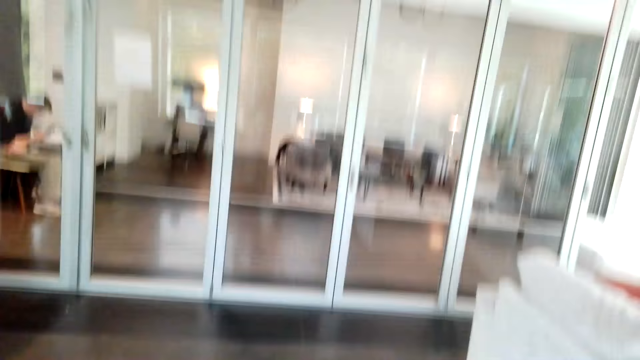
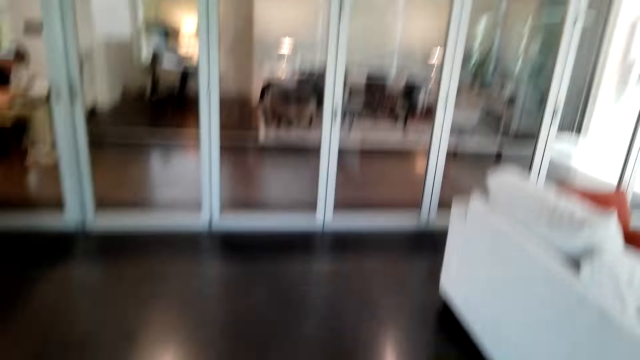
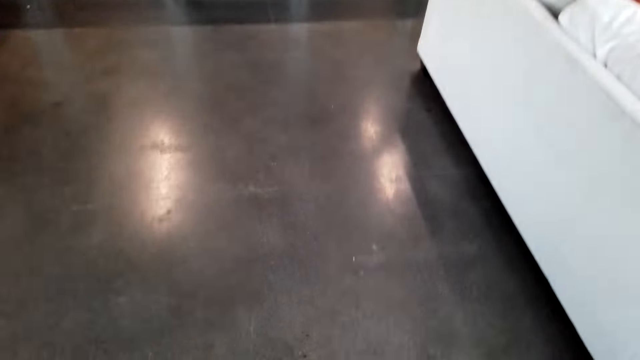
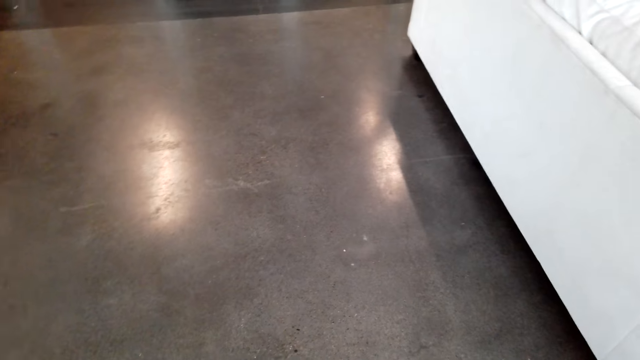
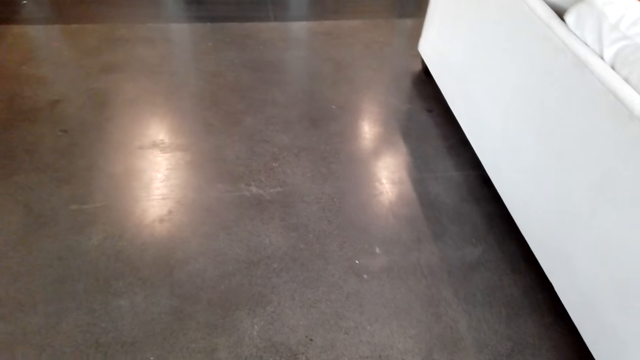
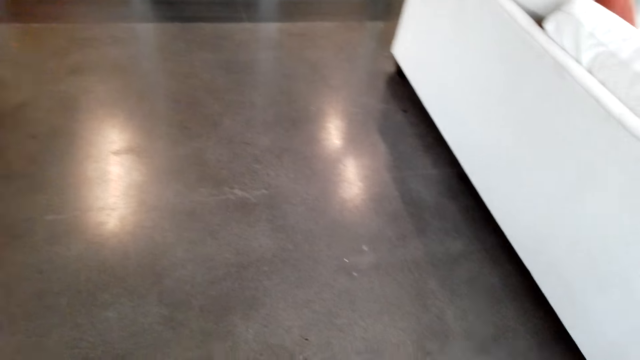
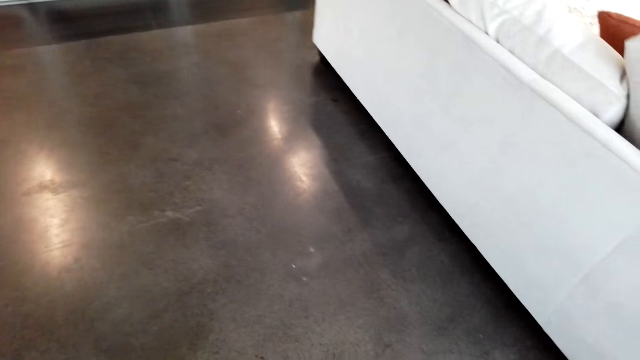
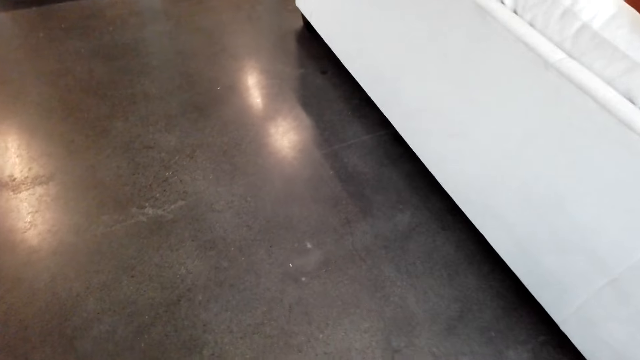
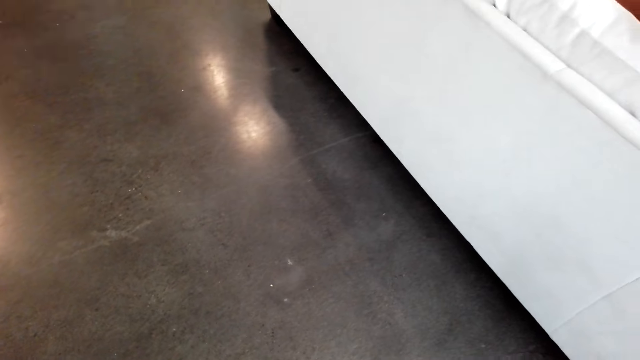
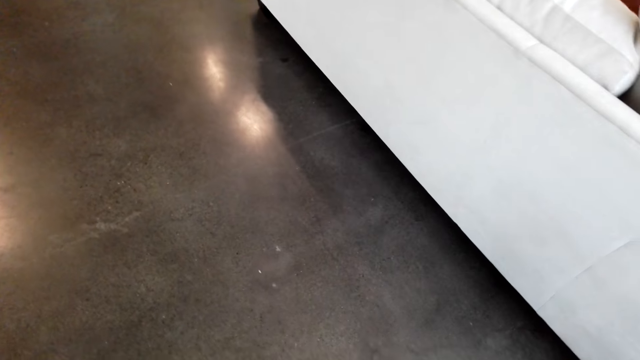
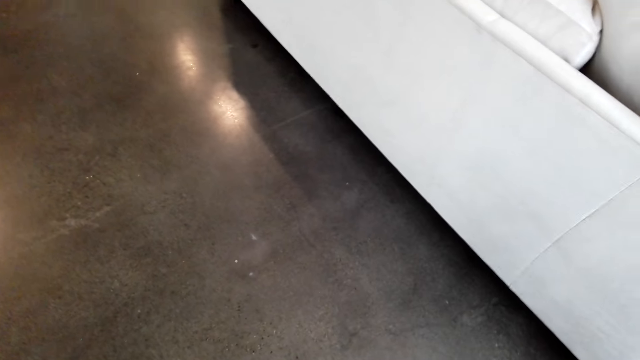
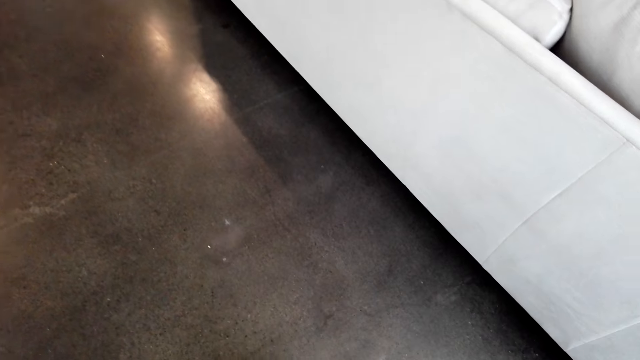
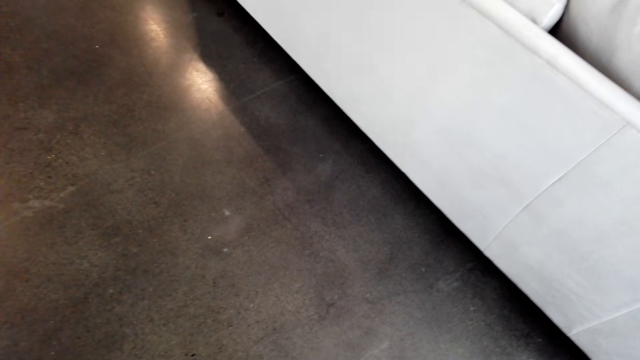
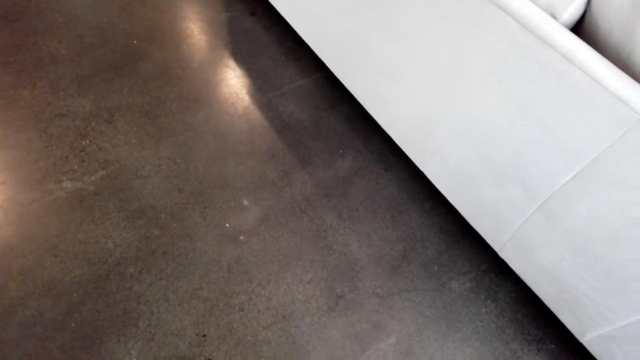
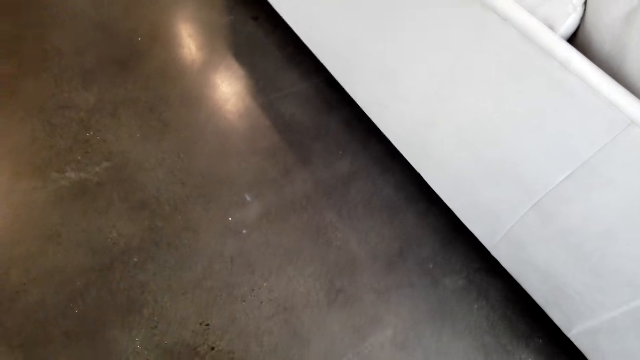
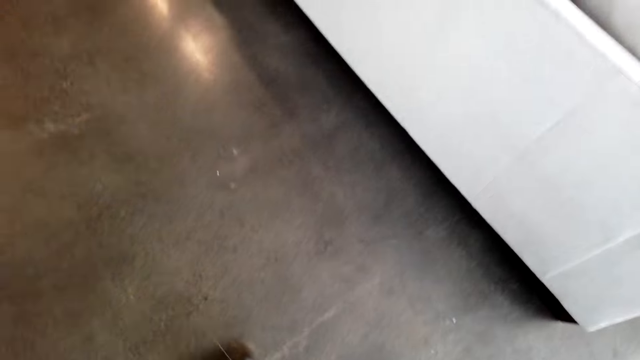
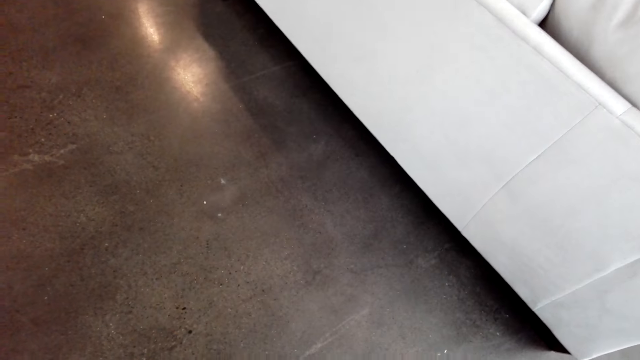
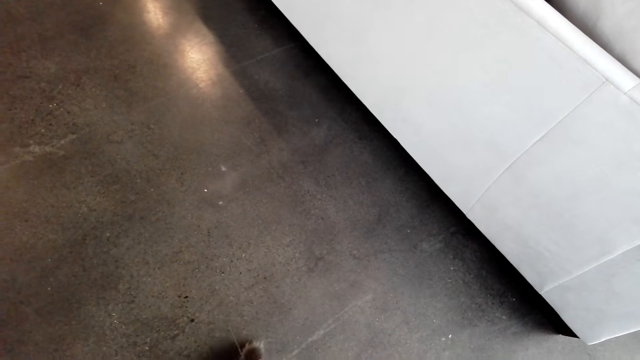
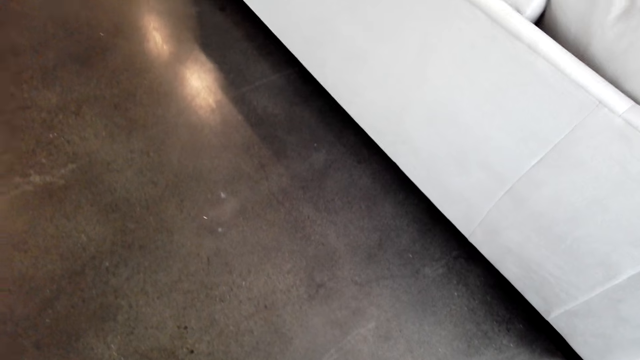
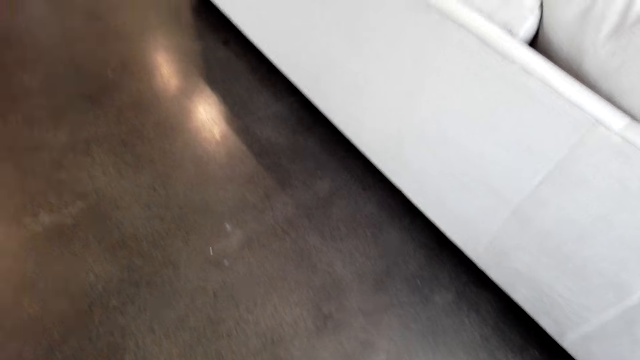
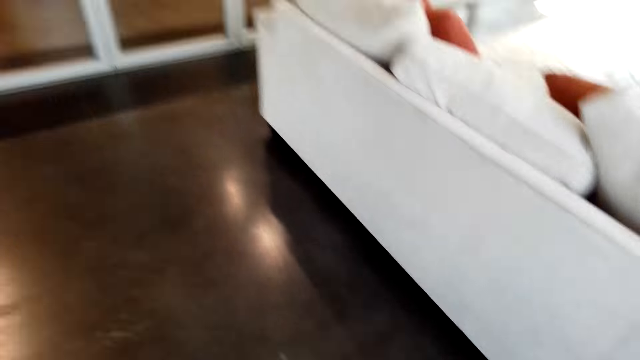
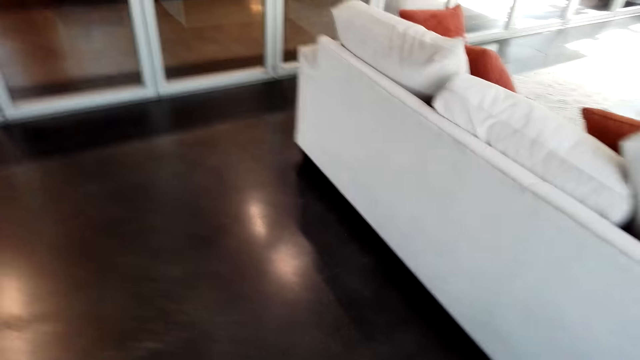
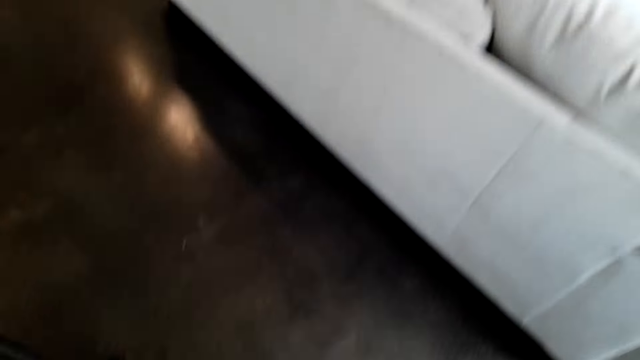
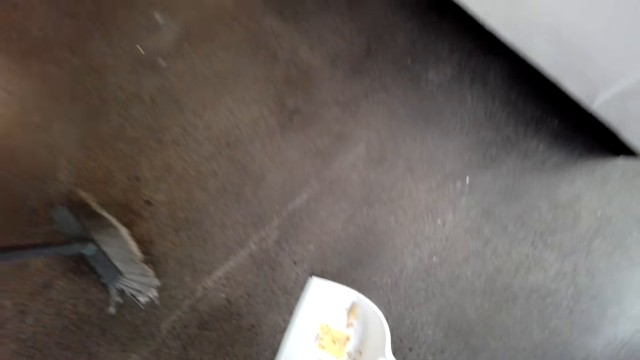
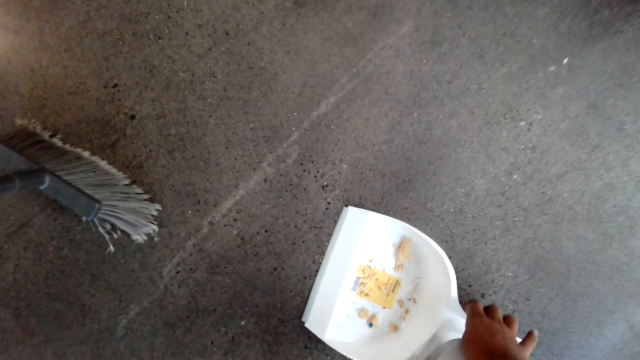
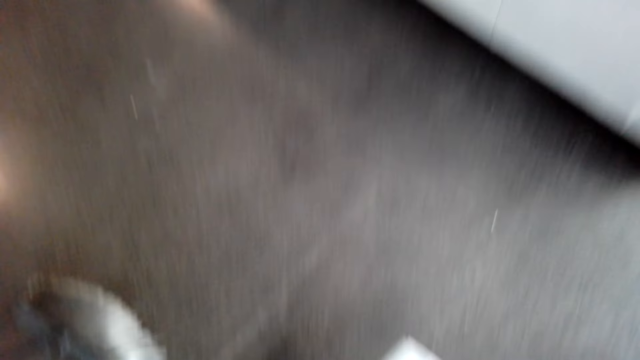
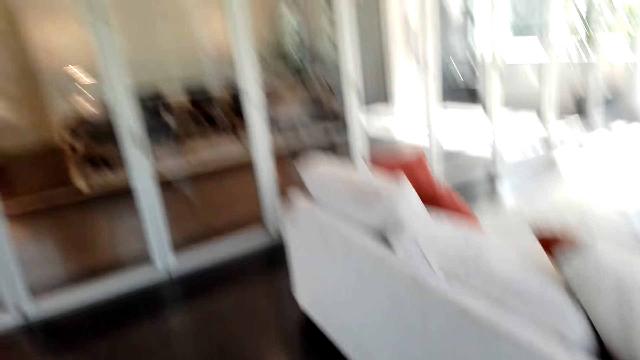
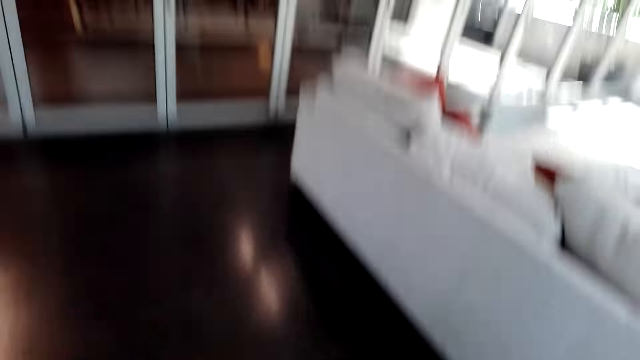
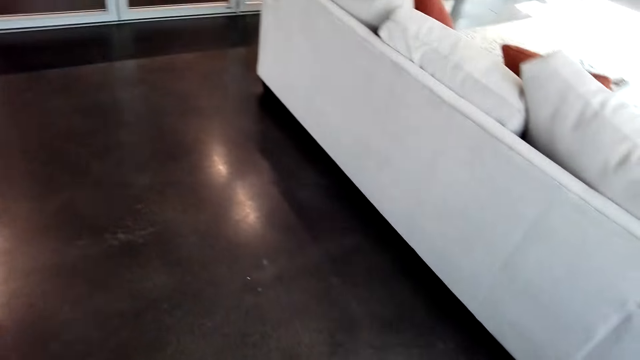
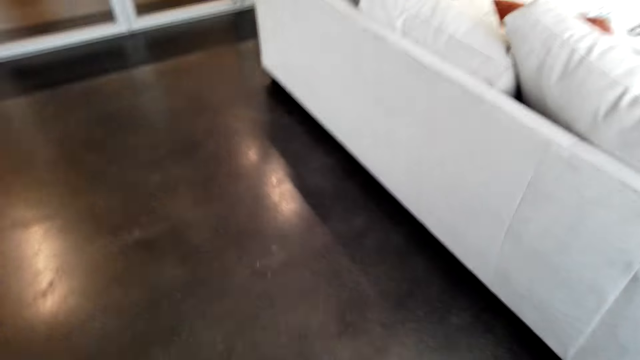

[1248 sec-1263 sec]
The camera wearer sweeps with the broom. They pick up a dustpan on the floor.

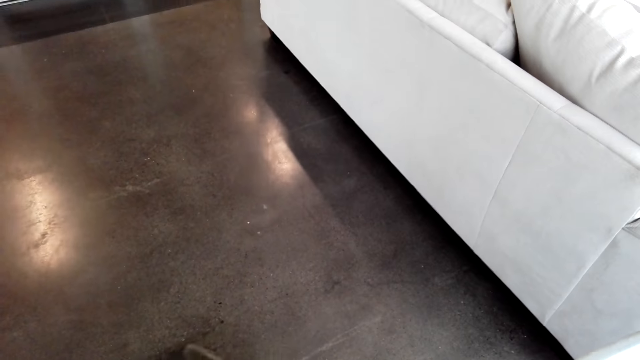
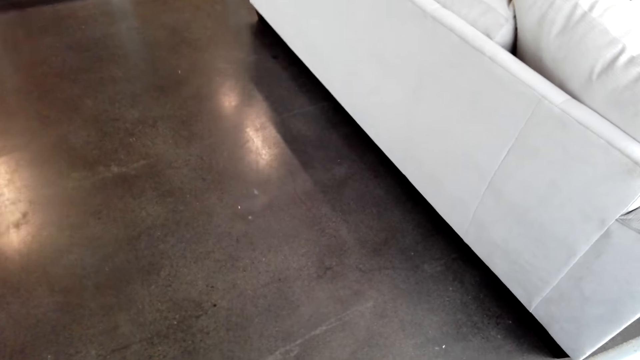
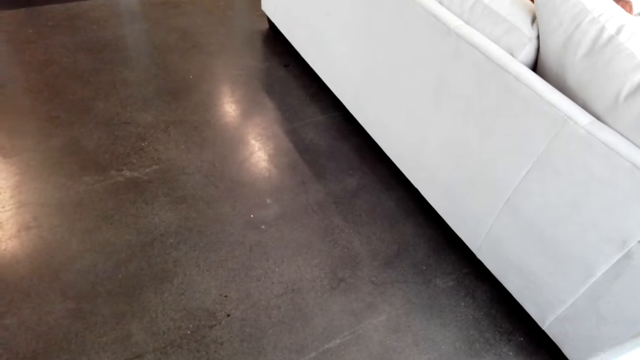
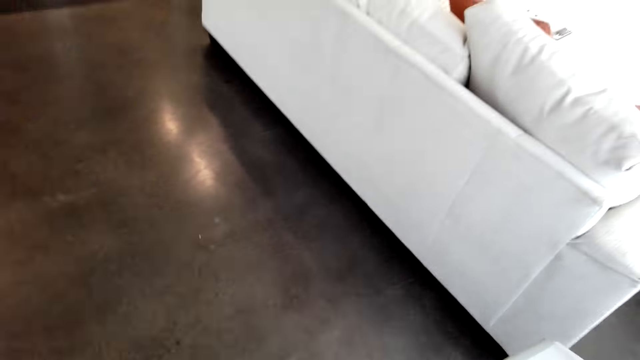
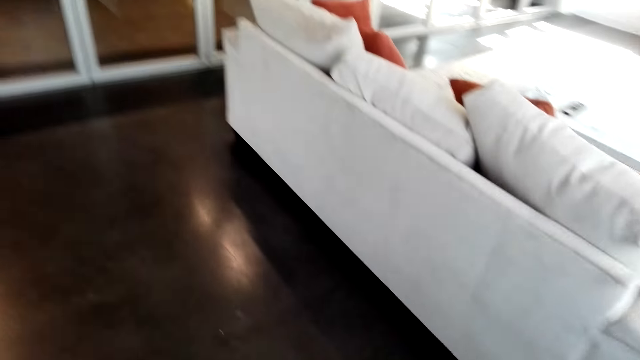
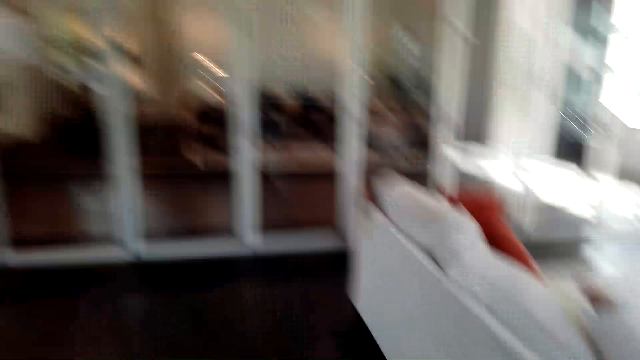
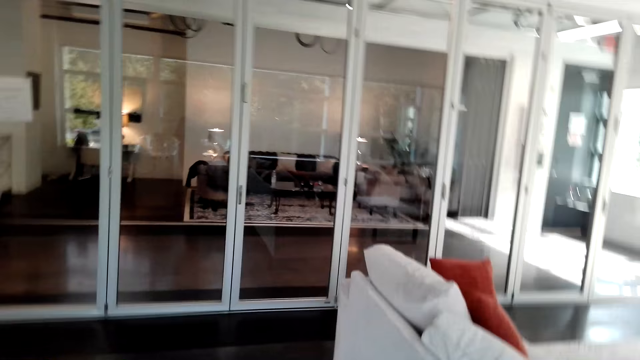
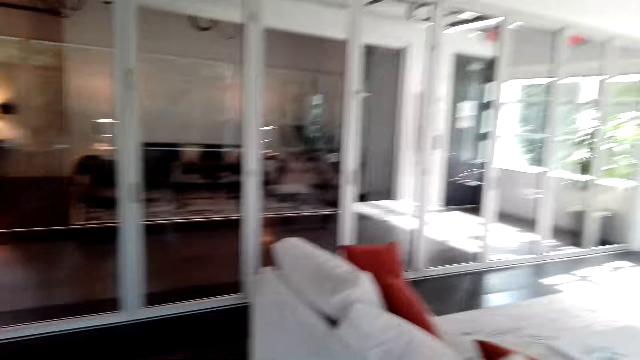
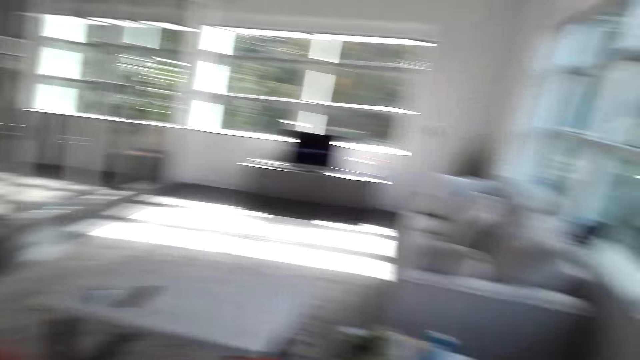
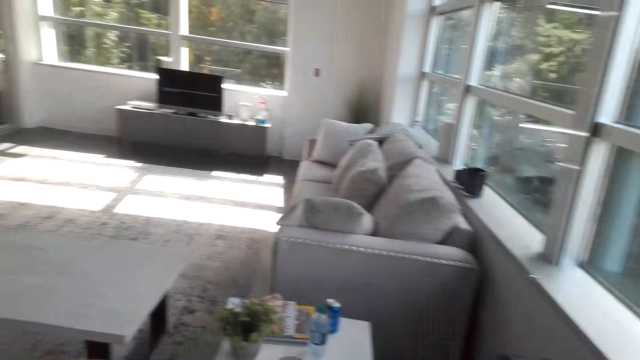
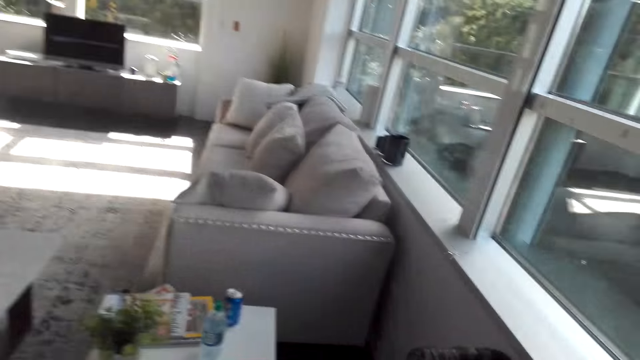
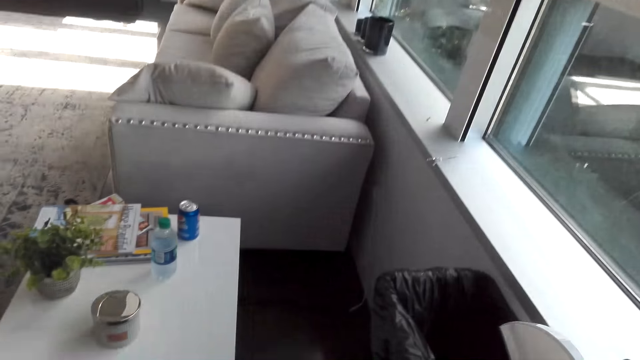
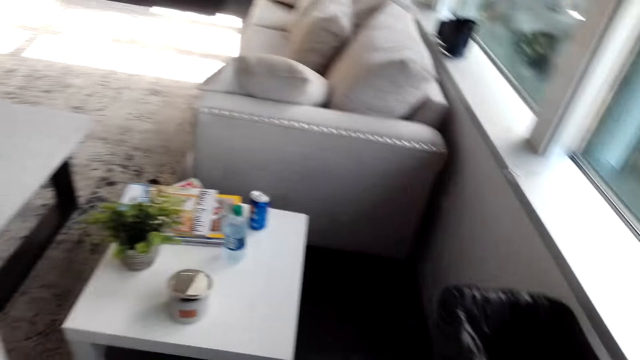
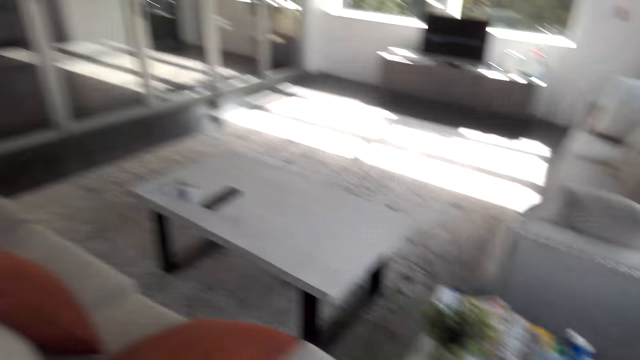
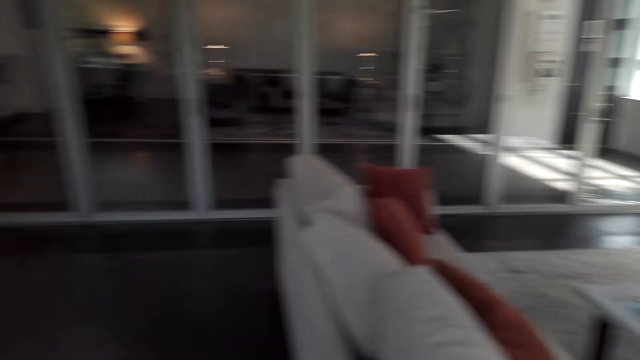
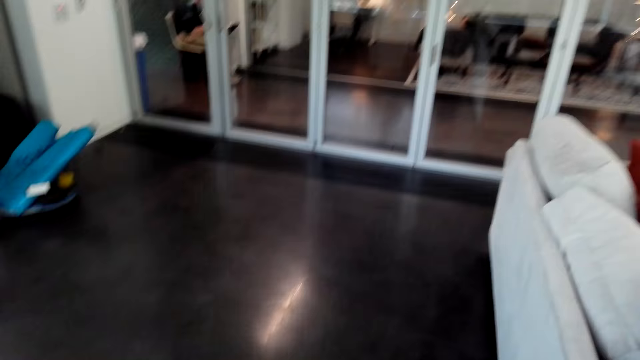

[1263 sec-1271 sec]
The camera wearer looks around in the house. They put something in the bin.
